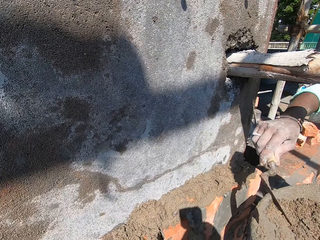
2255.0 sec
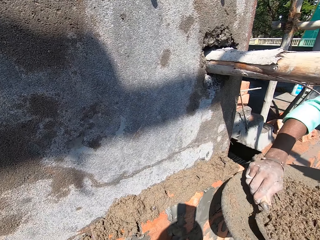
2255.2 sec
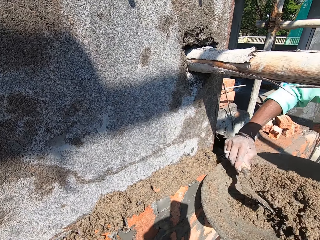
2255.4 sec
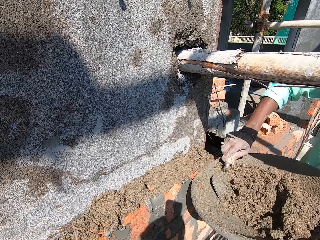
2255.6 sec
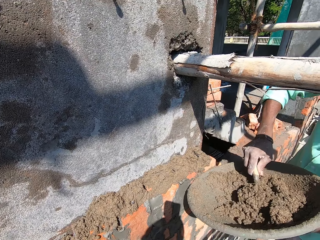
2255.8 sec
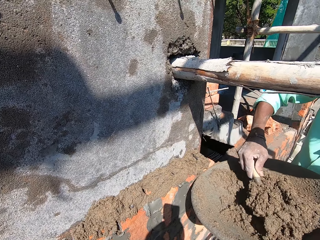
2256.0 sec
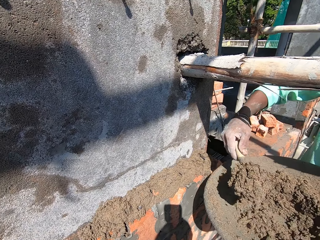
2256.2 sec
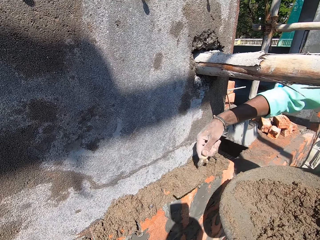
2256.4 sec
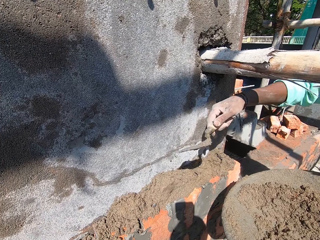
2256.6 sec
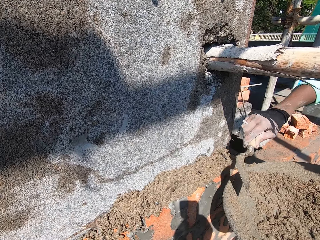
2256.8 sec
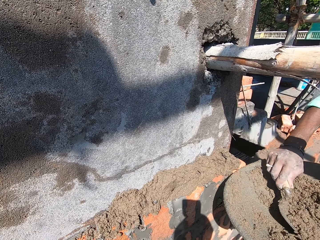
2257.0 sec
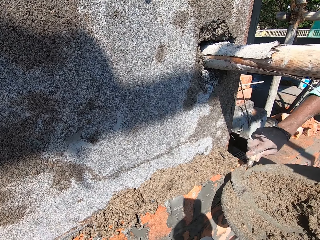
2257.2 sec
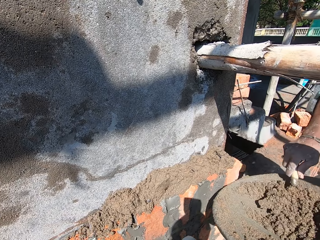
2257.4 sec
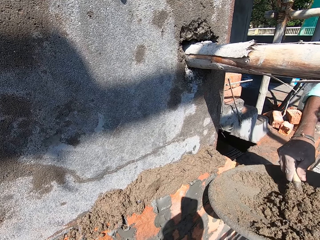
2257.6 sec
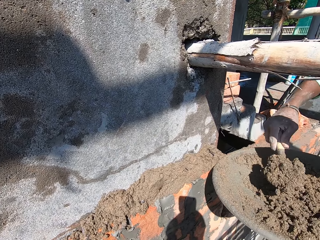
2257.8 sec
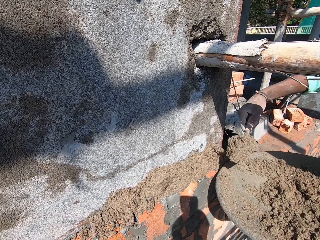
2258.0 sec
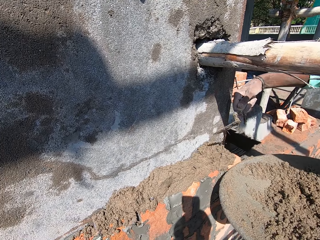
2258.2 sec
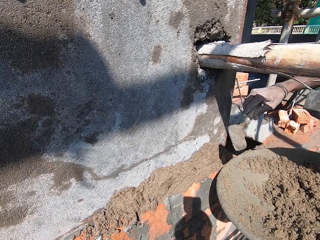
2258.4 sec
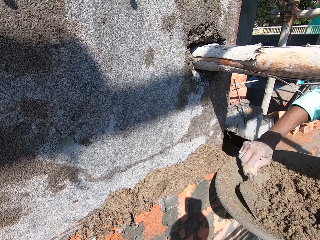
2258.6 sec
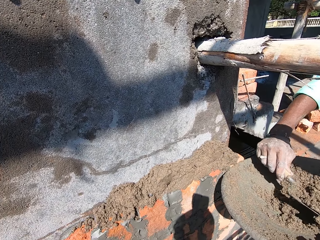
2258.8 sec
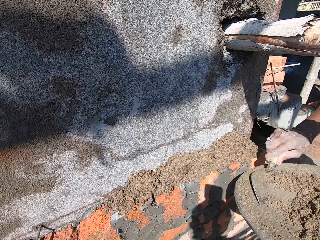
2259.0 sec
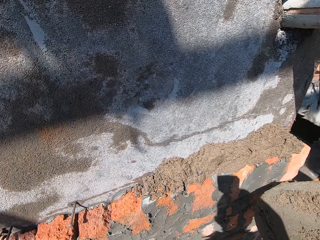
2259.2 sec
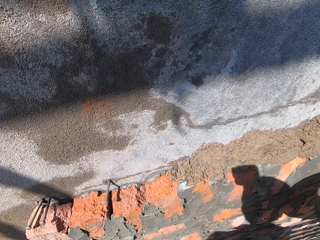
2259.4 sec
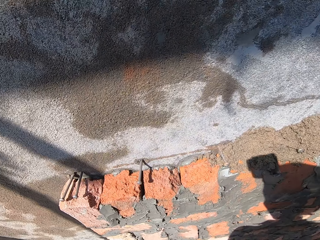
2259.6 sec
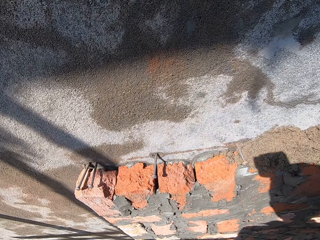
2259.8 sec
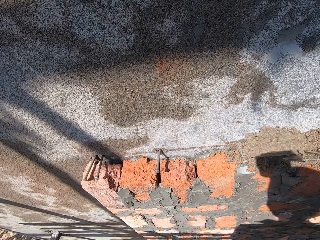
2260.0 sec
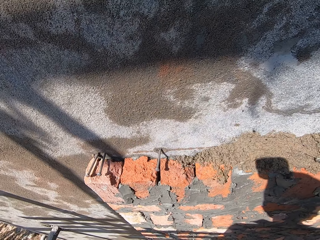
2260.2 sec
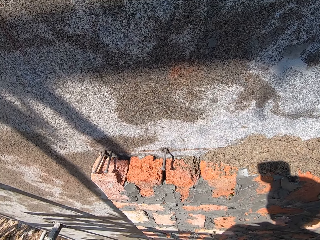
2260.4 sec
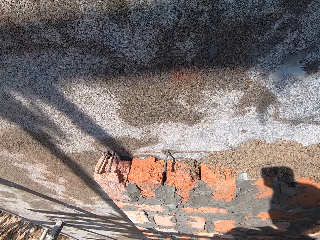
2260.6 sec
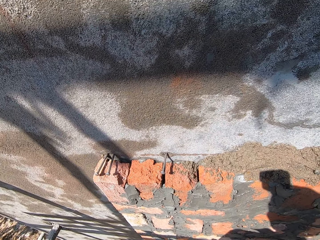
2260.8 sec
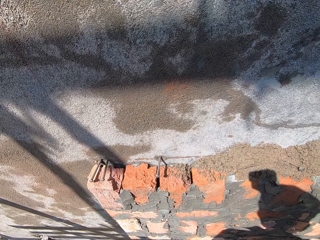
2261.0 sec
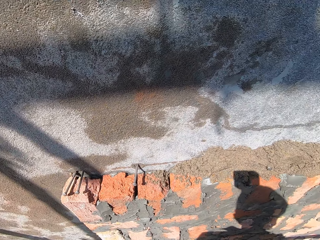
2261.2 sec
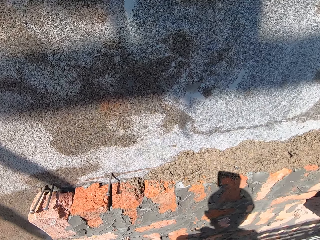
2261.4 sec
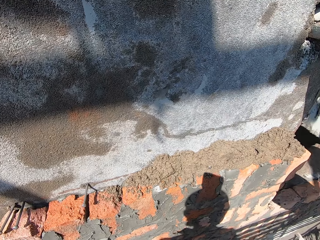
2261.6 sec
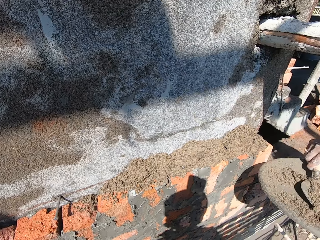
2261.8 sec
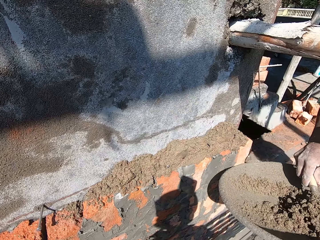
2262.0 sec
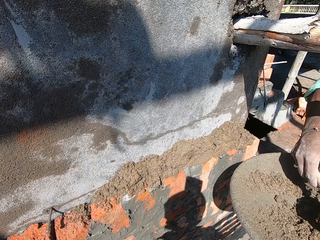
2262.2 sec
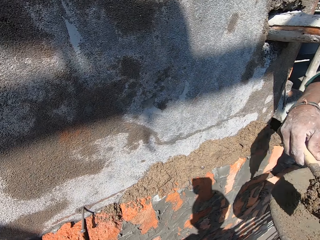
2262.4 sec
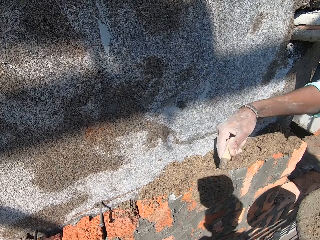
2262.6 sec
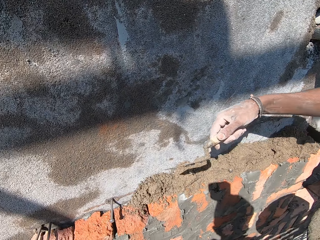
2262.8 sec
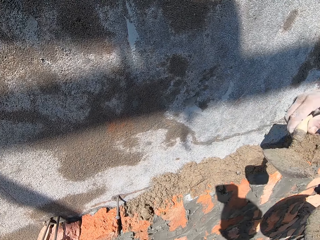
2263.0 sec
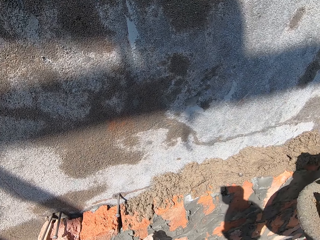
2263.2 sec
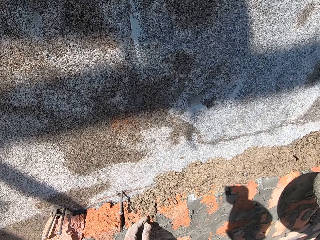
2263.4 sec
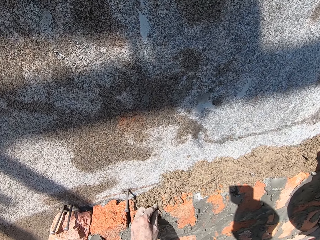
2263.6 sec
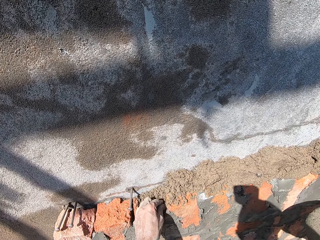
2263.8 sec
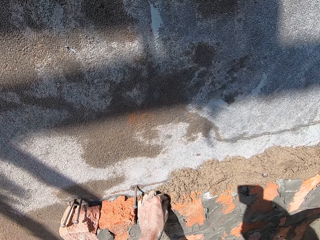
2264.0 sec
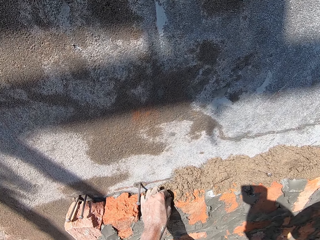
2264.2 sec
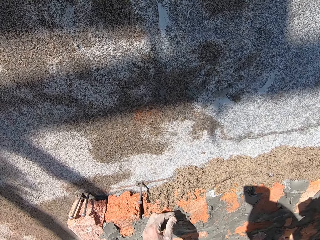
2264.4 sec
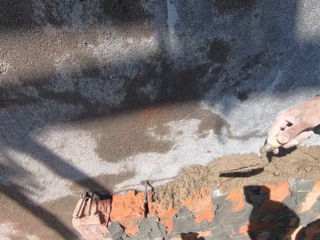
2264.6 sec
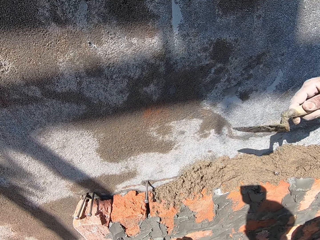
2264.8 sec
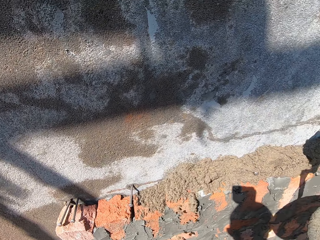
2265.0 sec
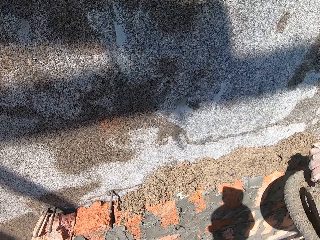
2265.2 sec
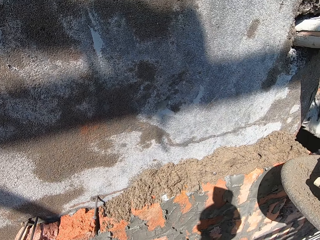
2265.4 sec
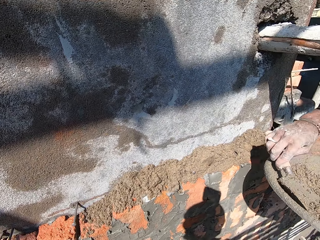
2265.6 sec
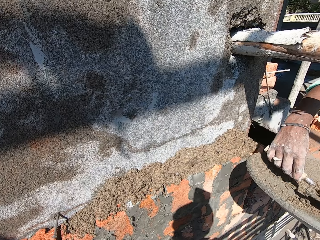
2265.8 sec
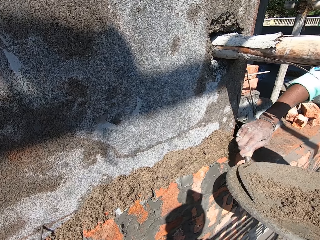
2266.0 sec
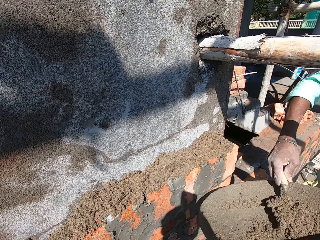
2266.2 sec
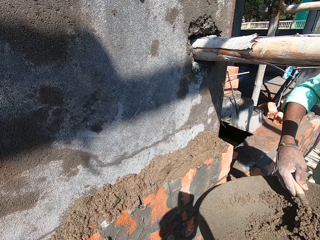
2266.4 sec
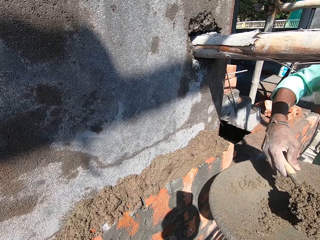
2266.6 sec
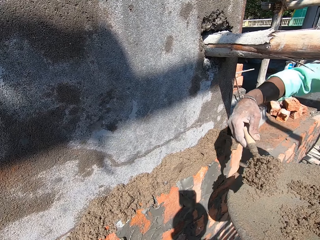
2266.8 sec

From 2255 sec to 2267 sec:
A man pours the wet sand on some bricks at the wall with the trowel in his right hand. The man scoops some wet sand from the pan in his left hand with the trowel in his right hand. The man pours the wet sand on the bricks at the wall with the trowel in his right hand. The man scoops some wet sand from the pan in his left hand with the trowel in his right hand. The man pours the wet sand on the bricks at the wall with the trowel in his right hand. The man scoops some wet sand from the pan in his left hand with the trowel in his right hand. The camera wearer pauses. The man pours the wet sand on the bricks at the wall with the trowel in his right hand. The man scoops some wet sand from the pan in his left hand with the trowel in his right hand. The man pours the wet sand on the bricks at the wall with the trowel in his right hand. The camera wearer picks a stone from the wet sand on the bricks at the wall with his left hand. He pitches the sand. The man pours some wet sand on the bricks at the wall with the trowel in his right hand. The camera wearer looks at the sand on the bricks. The man scoops some wet sand from the pan in his left hand with the trowel in his right hand.

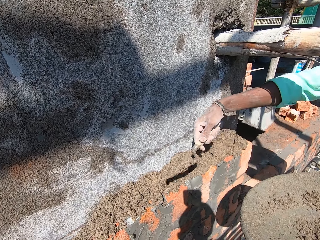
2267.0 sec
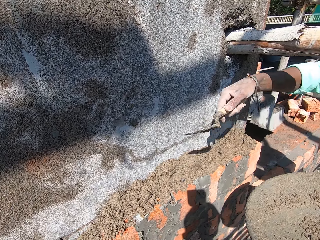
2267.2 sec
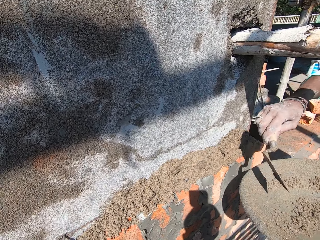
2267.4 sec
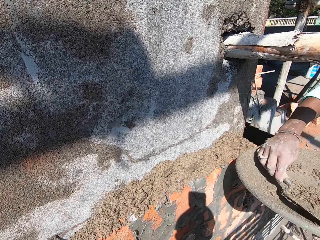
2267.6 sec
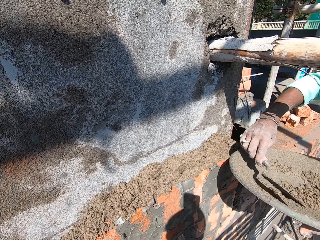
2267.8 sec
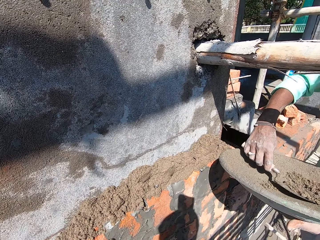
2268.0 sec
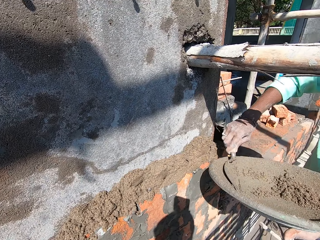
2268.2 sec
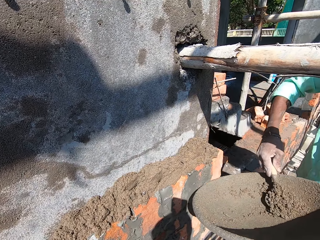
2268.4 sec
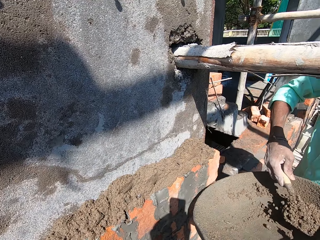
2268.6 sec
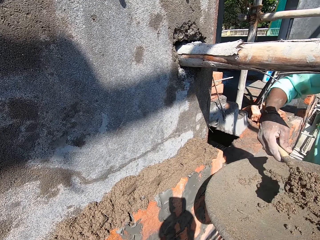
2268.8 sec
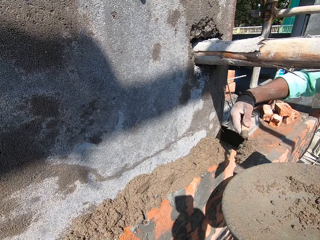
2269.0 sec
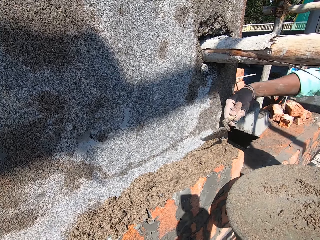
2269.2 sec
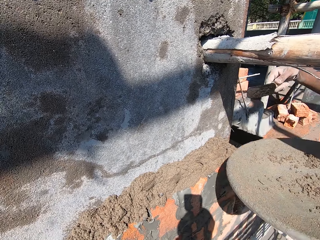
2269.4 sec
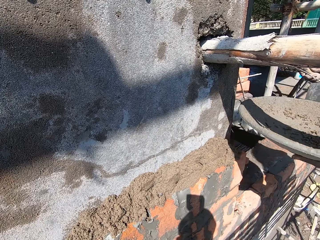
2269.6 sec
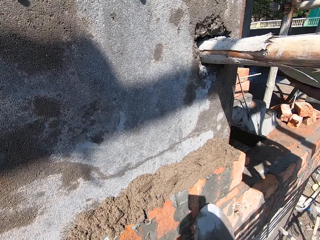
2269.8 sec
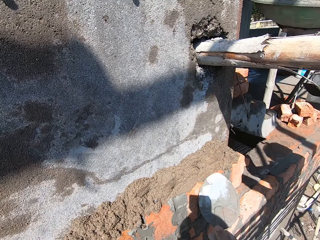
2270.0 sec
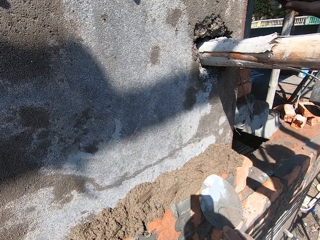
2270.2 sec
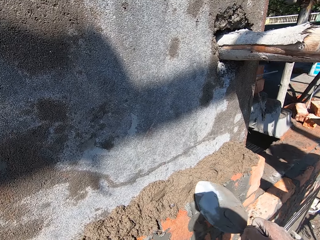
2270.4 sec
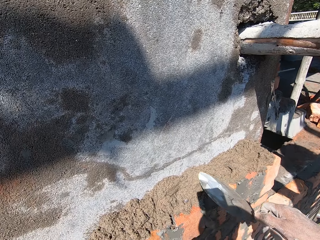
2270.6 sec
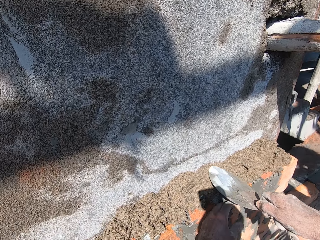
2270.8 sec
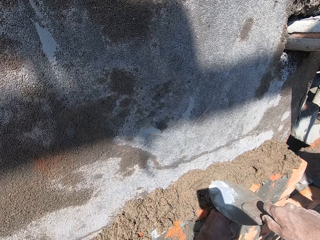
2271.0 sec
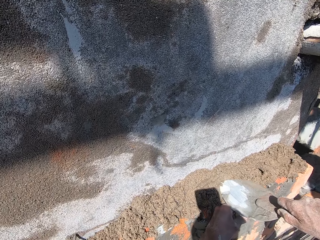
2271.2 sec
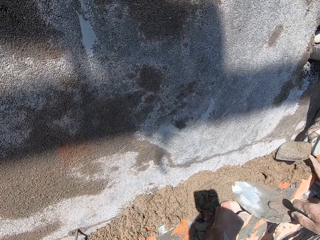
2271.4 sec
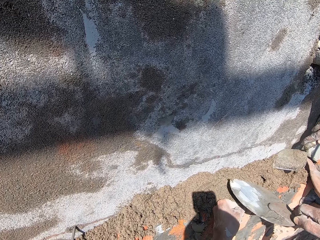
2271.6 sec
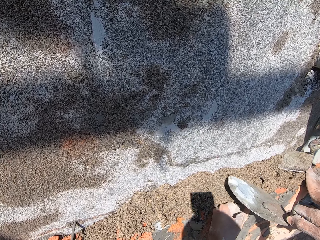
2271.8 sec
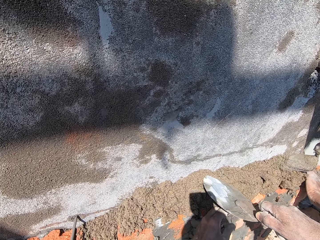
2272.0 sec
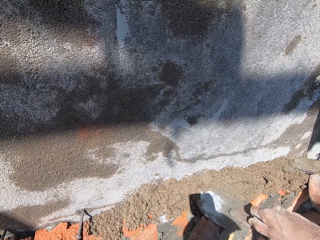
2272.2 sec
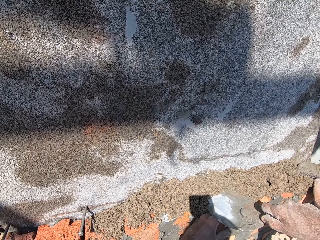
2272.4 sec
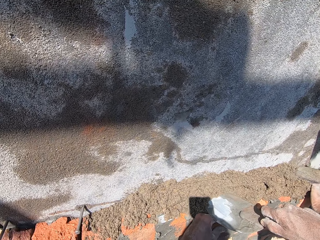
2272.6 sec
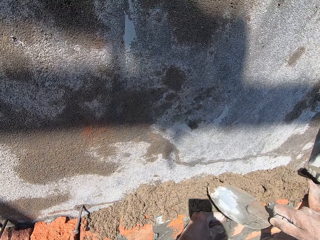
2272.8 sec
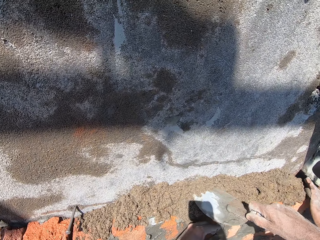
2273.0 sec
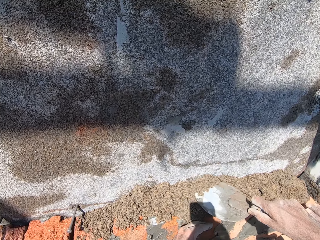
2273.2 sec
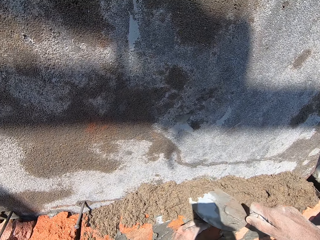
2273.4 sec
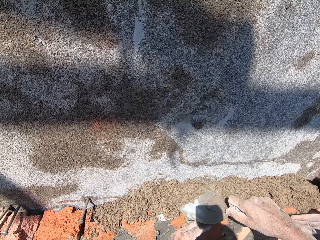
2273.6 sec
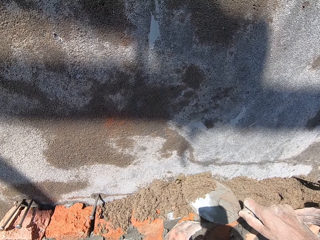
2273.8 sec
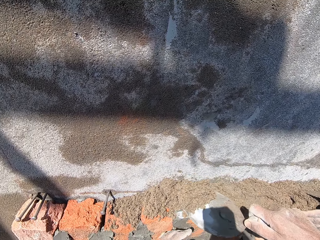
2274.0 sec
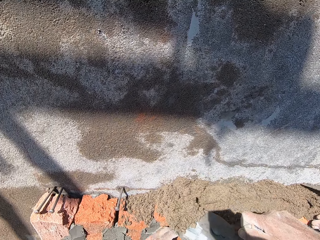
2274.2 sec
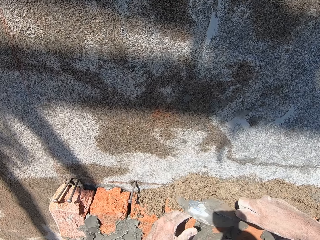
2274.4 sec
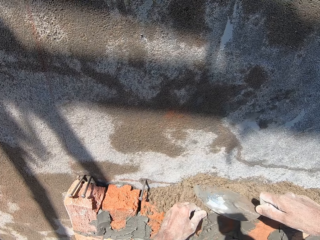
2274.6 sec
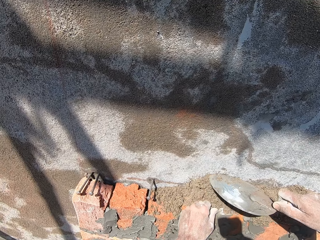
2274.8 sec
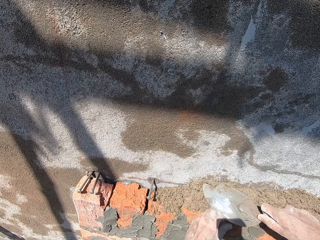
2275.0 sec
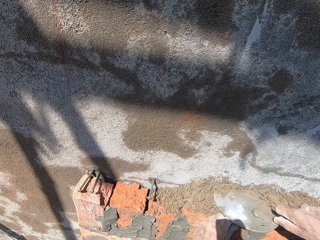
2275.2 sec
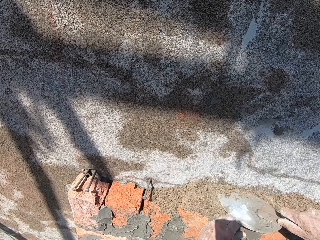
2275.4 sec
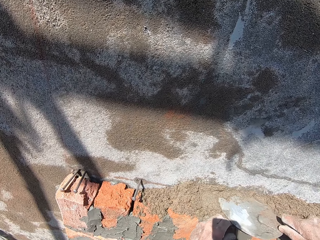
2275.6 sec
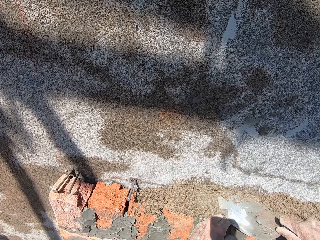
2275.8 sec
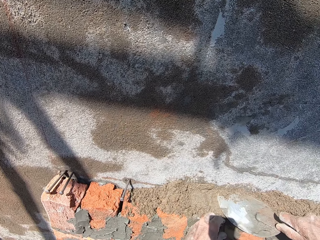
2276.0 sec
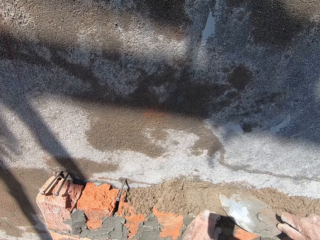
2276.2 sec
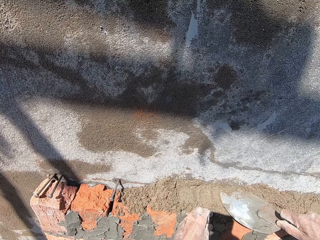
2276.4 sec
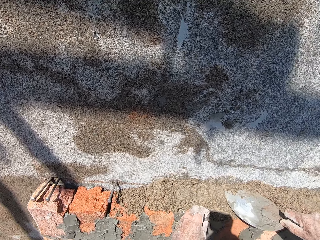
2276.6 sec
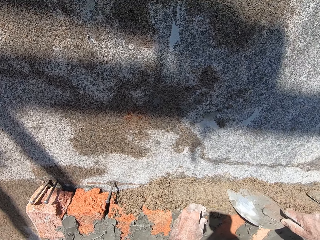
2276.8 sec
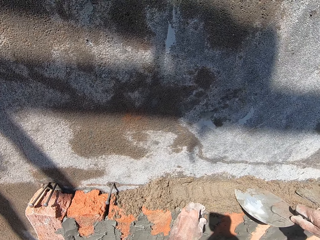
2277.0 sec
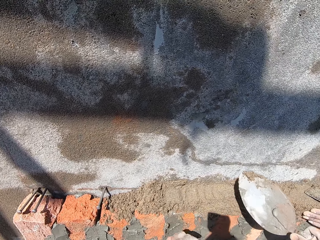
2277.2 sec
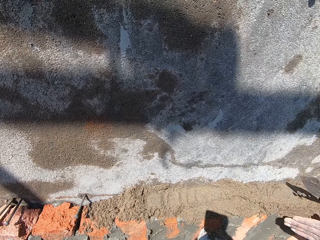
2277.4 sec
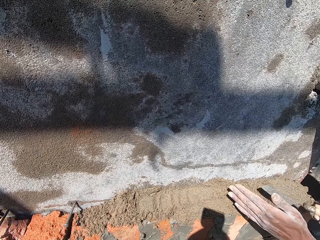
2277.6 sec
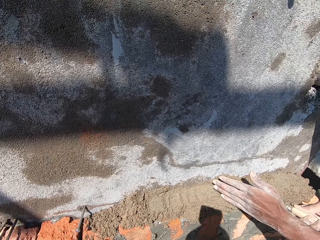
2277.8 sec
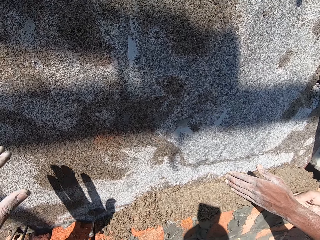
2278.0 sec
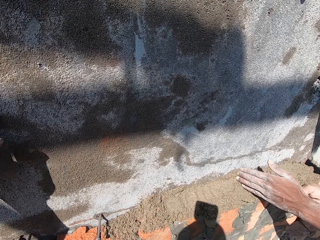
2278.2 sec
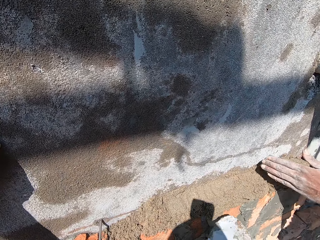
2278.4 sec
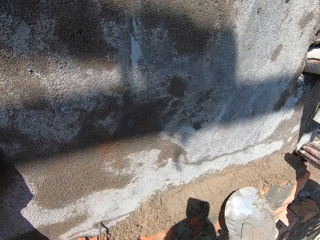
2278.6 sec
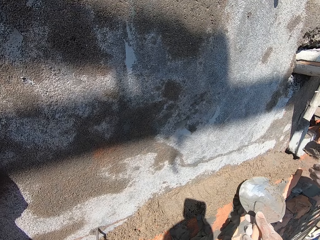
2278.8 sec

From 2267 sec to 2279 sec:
A man pours the wet sand on some bricks at the wall with the trowel in his right hand. The man scoops some wet sand from the pan in his left hand with the trowel in his right hand. The man pours the wet sand on the bricks at the wall with the trowel in his right hand. The camera wearer smoothens the wet sand on the bricks with his left hand and the trowel in his right hand. The man places his left hand on a brick at the wall. The man smoothens the wet sand on the bricks with the trowel in his right hand. The man removes his left hand from the brick at the wall. The man smoothens the wet sand on the bricks with his left hand and the trowel in his right hand. The camera wearer removes his left hand from the bricks at the wall and removes the trowel in his right hand from the bricks at the wall. He converses with the man. The man removes his left hand from the bricks at the wall and removes the trowel in his right hand from the bricks at the wall.
